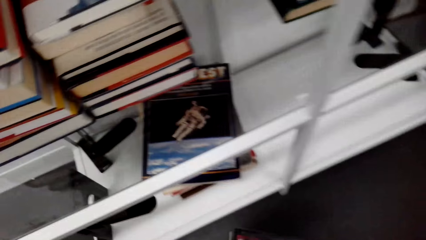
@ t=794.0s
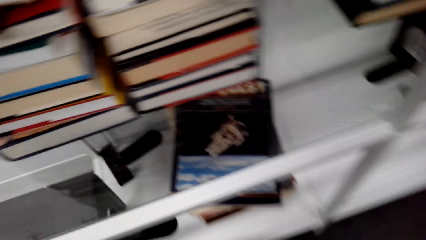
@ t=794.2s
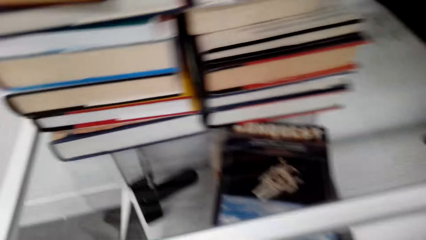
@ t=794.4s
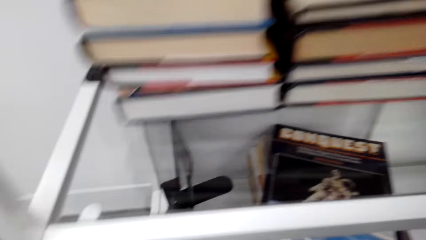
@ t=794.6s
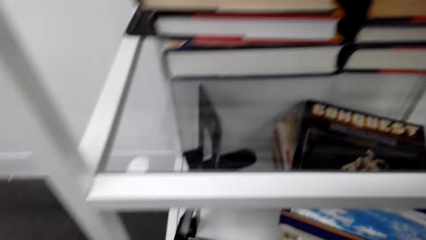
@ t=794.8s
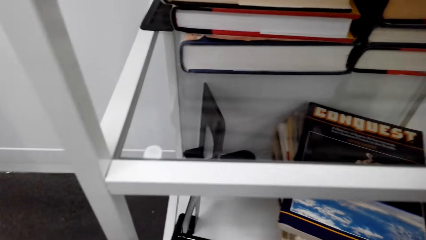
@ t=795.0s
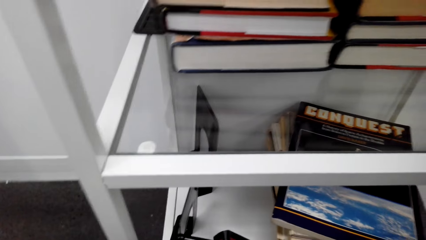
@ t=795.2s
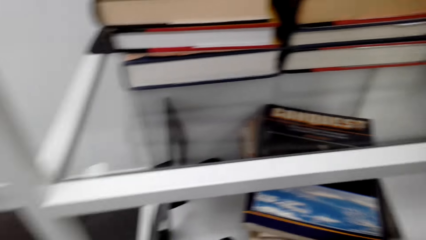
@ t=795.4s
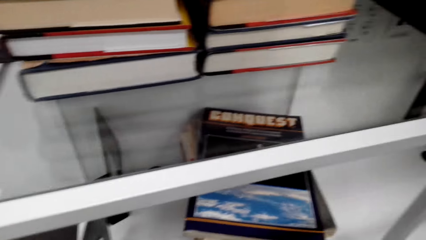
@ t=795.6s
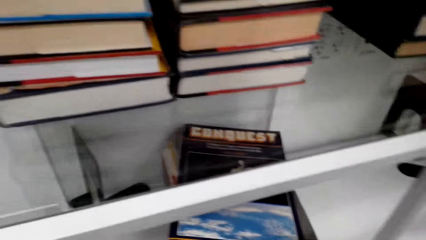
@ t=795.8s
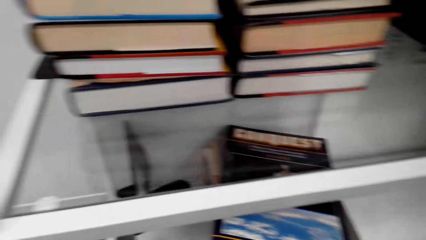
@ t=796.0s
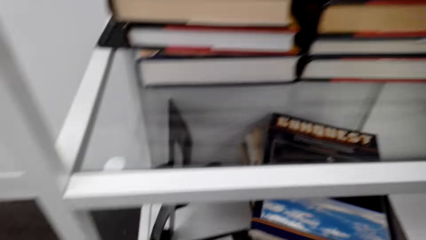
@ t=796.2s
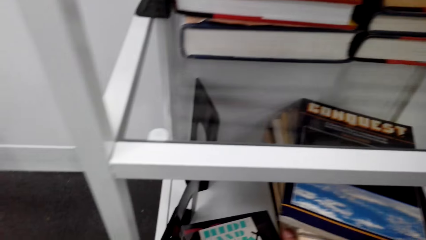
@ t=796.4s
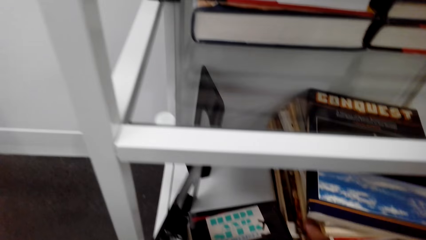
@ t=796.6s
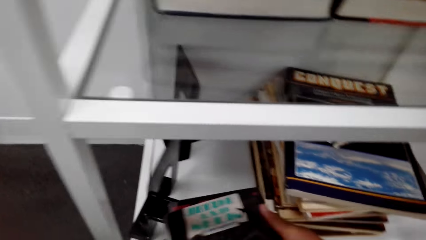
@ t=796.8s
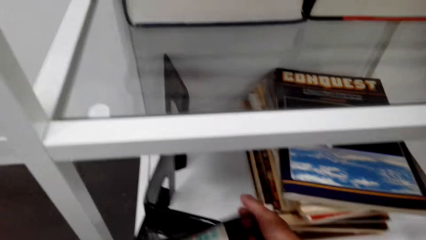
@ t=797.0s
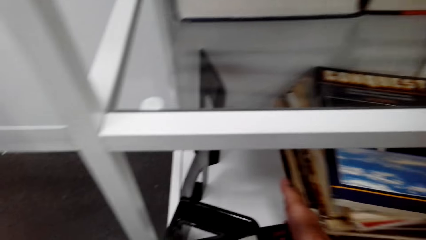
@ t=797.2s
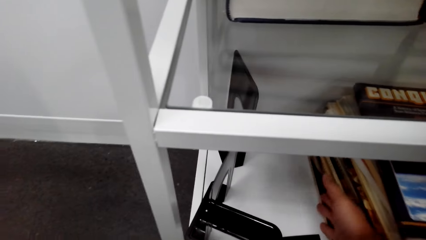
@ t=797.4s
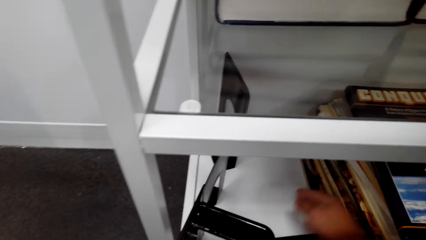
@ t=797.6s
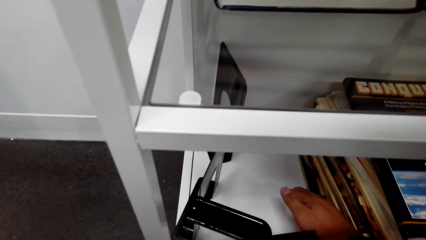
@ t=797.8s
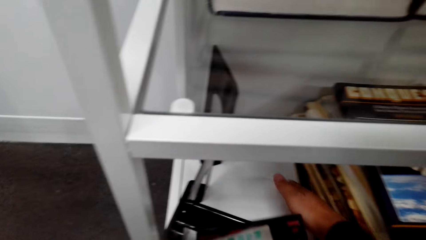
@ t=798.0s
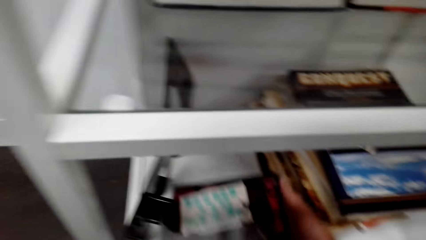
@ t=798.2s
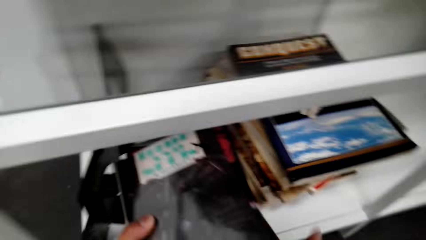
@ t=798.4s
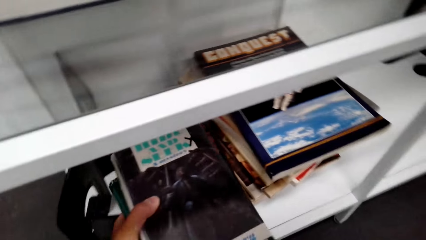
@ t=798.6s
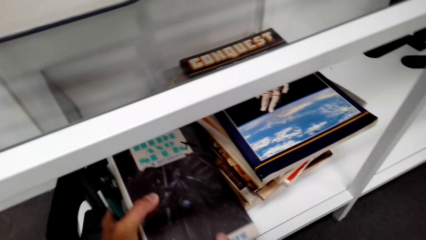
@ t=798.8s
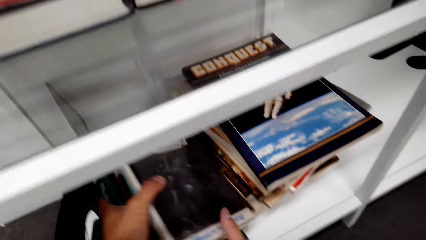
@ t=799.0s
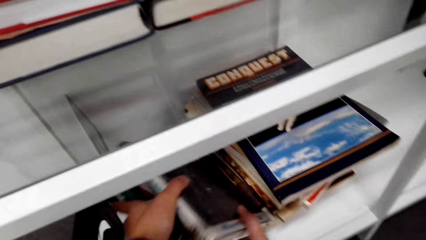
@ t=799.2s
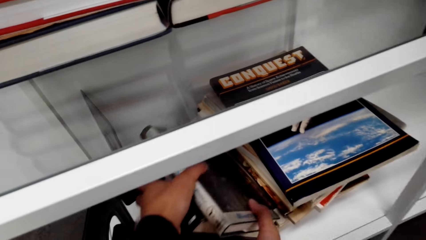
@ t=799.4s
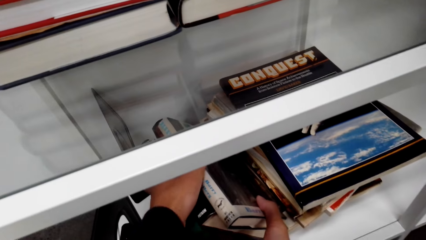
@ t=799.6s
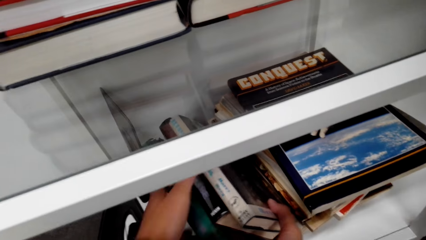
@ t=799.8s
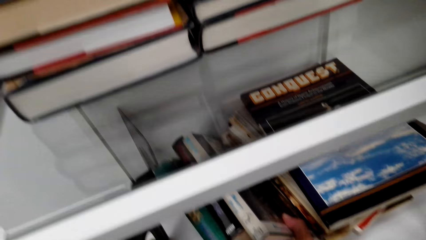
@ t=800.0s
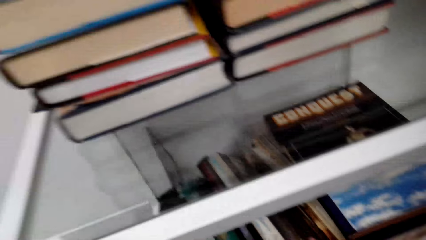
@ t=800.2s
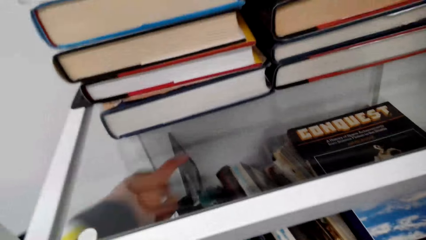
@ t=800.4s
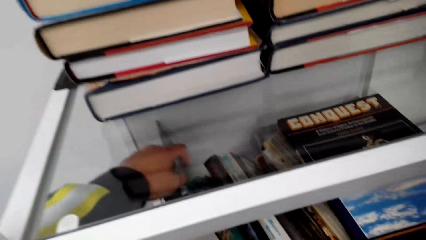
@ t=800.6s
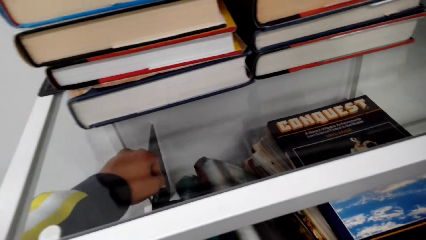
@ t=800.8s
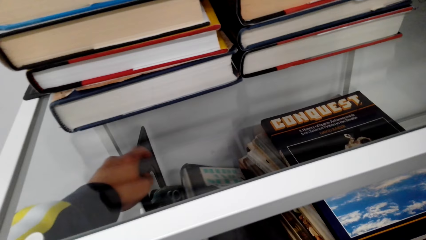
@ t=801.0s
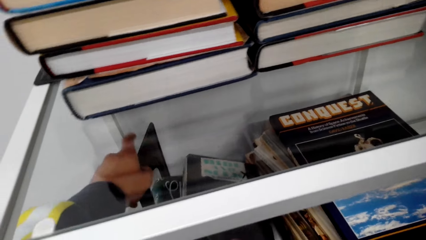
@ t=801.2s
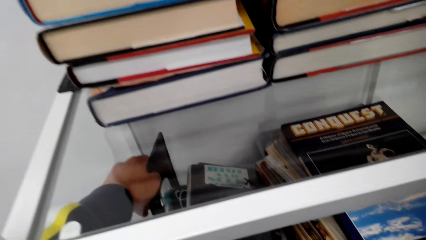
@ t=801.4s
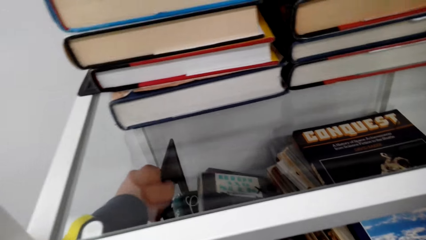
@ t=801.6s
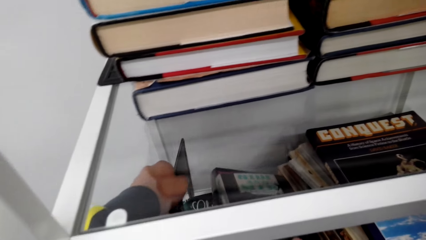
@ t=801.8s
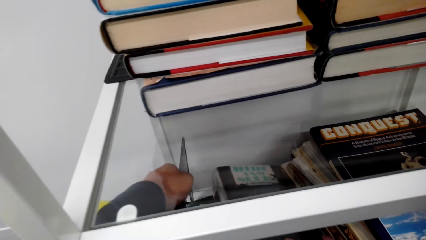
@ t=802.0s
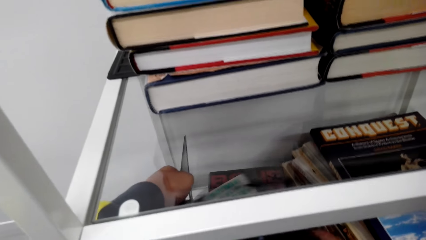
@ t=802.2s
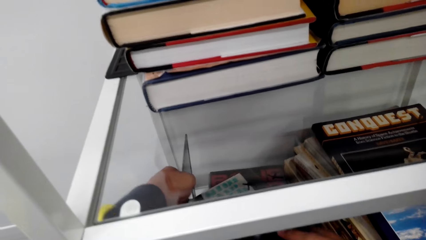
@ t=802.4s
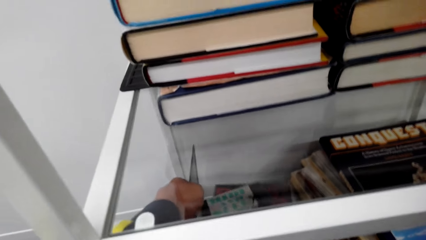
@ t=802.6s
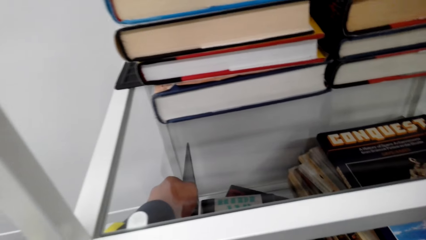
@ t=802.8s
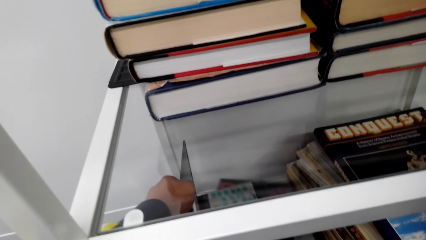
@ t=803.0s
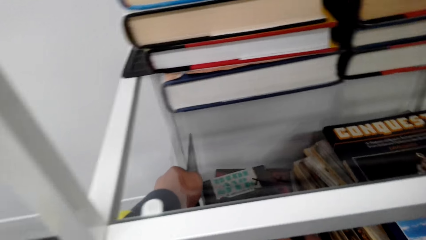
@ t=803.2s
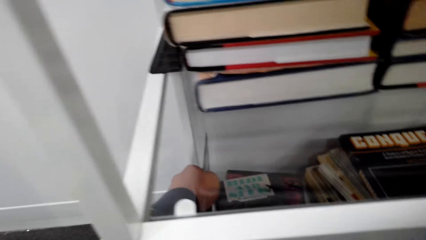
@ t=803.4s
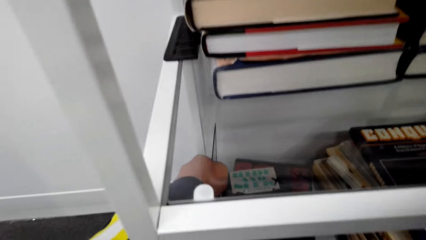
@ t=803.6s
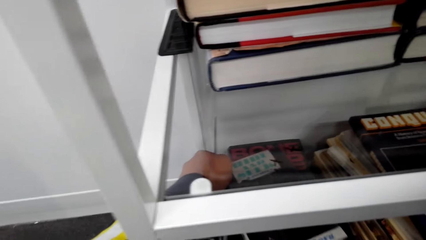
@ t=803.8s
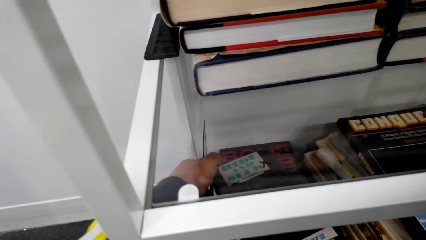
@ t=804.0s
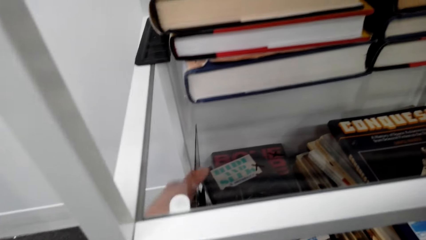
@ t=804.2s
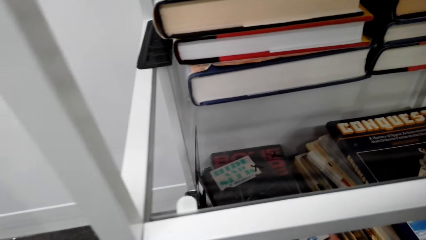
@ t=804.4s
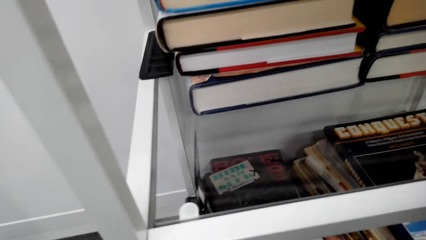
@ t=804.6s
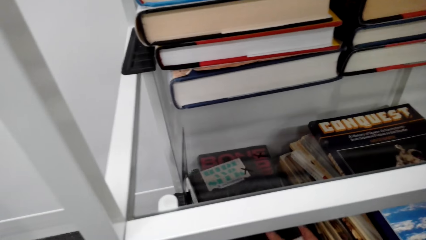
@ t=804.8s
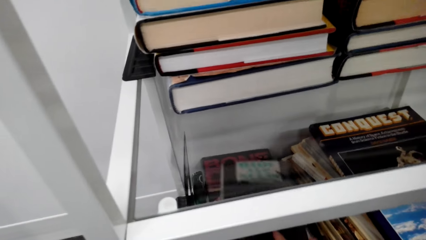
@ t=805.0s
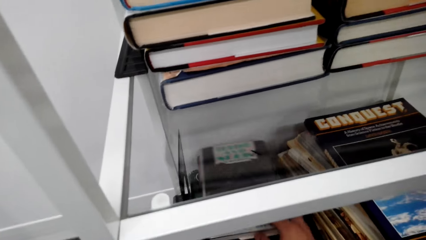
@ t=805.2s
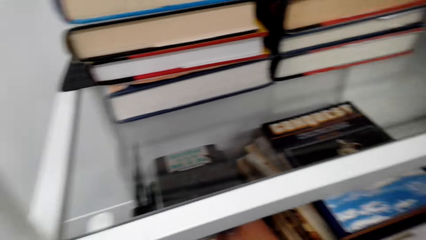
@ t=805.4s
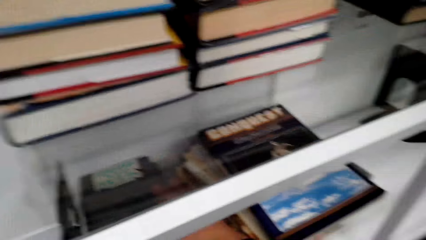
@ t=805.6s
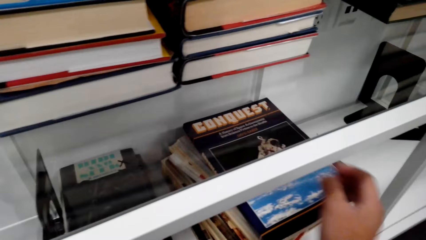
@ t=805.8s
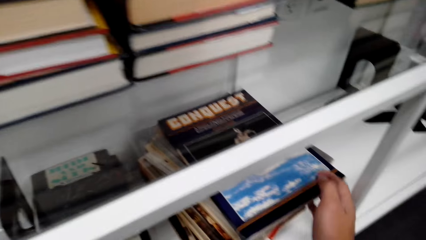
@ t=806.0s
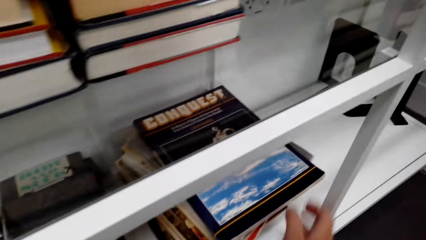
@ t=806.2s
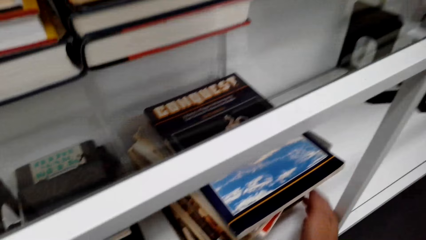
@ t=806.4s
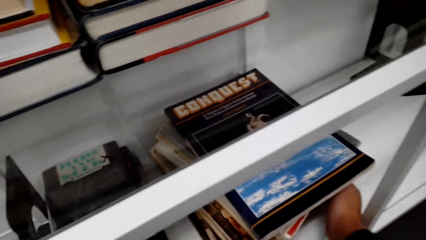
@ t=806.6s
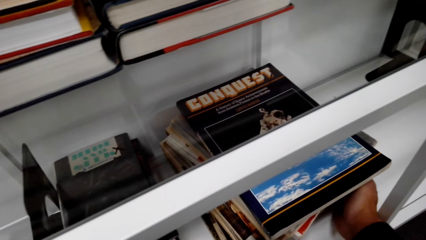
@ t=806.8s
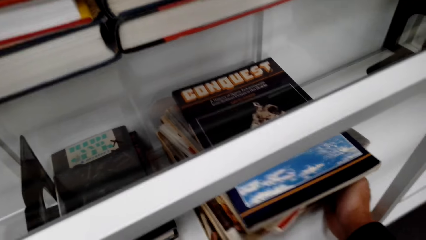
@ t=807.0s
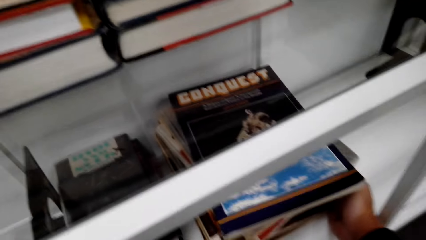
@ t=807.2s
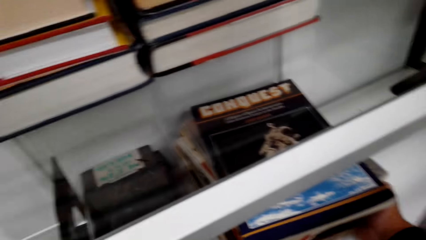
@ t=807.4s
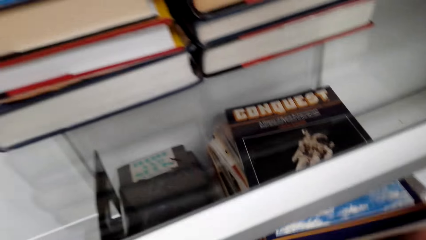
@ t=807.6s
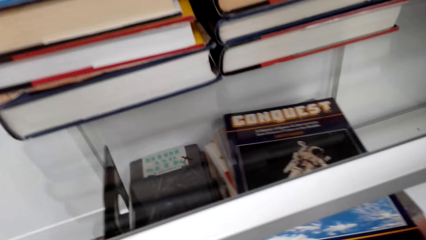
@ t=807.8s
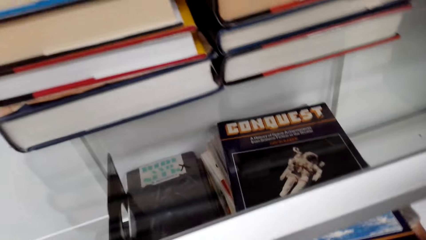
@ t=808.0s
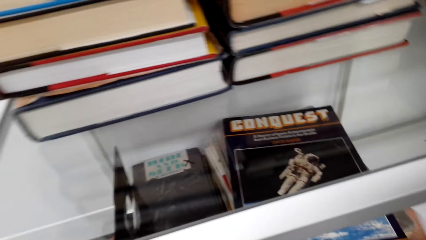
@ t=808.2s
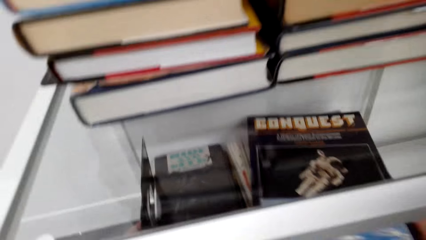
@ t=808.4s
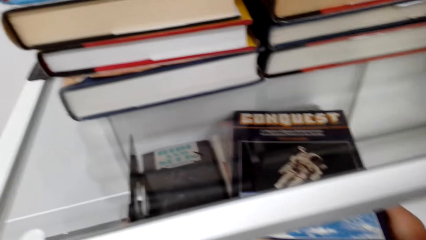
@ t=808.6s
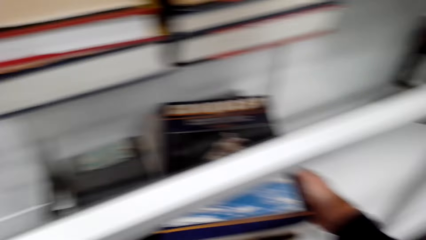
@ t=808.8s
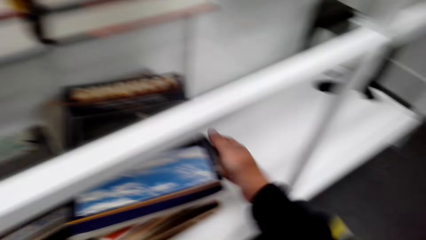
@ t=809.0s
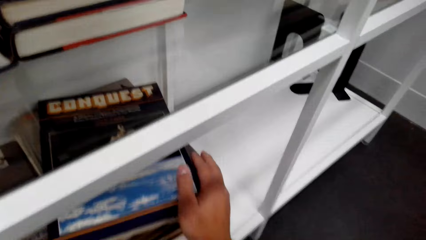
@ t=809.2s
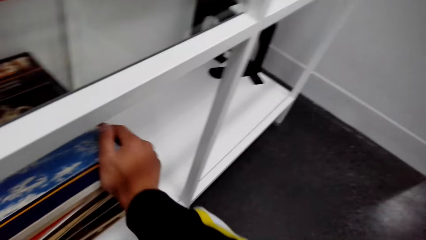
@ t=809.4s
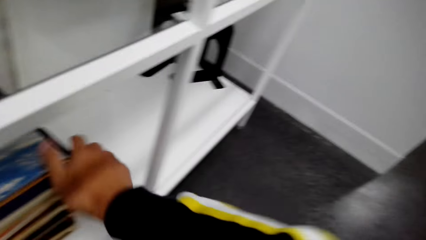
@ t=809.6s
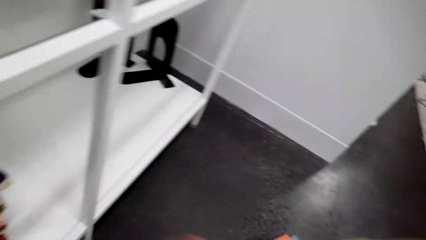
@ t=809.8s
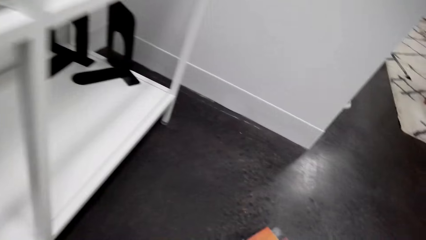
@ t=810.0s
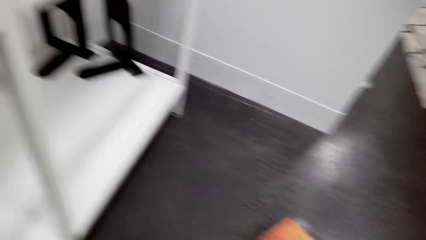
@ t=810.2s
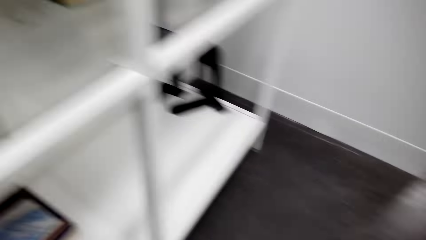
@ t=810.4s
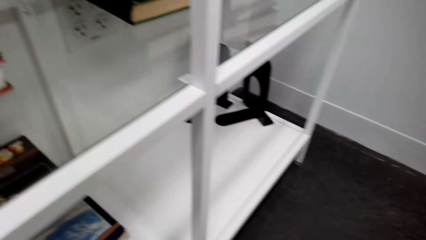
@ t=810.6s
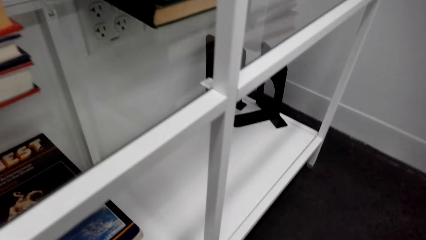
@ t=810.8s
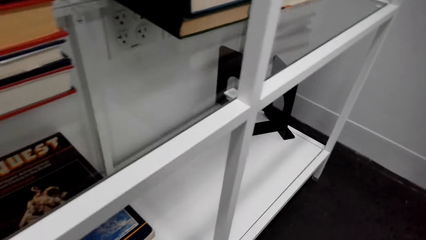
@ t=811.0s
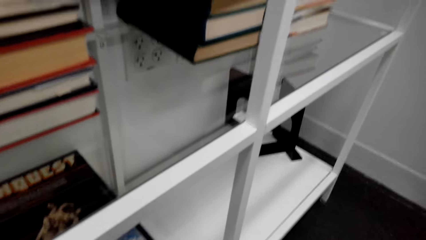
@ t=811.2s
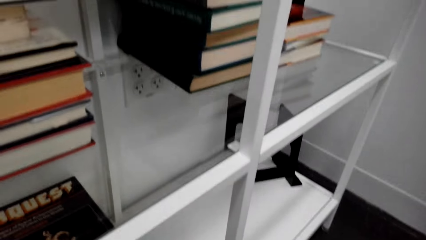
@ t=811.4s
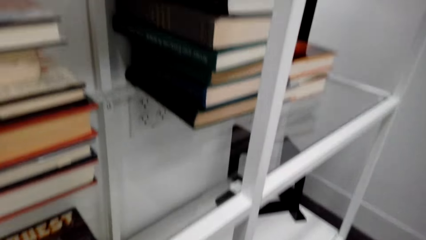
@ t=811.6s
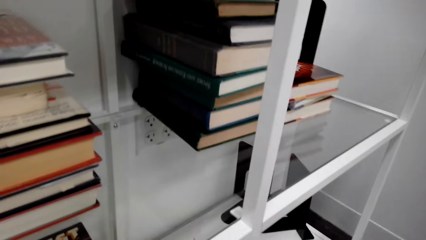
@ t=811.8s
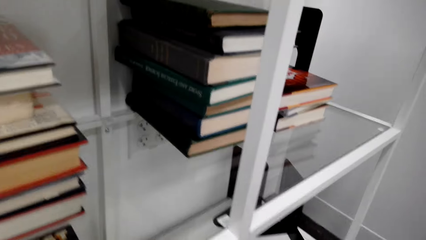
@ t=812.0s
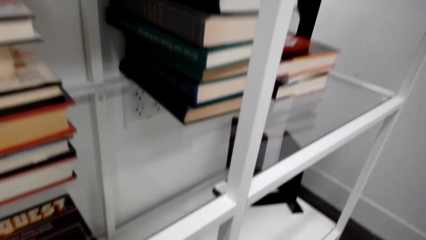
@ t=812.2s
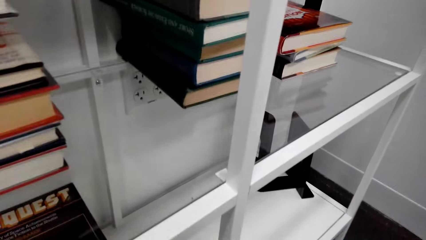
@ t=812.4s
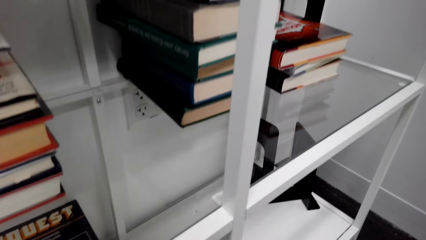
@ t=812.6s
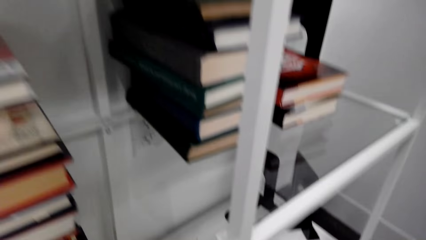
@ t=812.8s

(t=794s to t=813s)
The camera wearer arranges books on a shelf. They move part of a bookshelf. They move books on the shelf.
